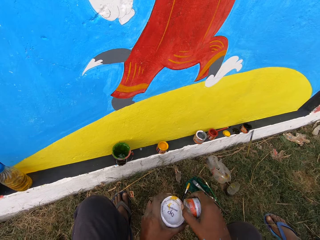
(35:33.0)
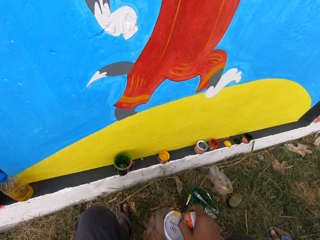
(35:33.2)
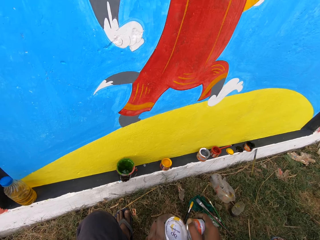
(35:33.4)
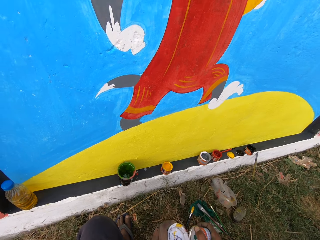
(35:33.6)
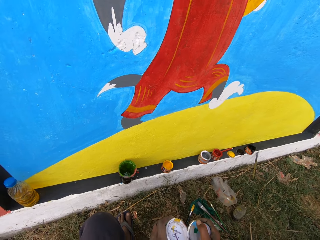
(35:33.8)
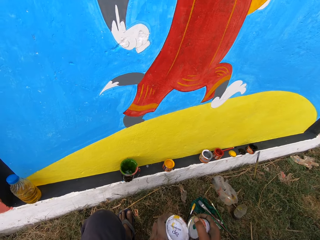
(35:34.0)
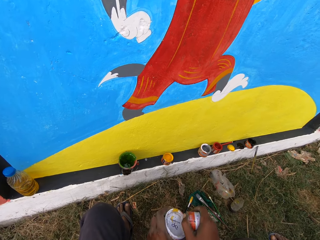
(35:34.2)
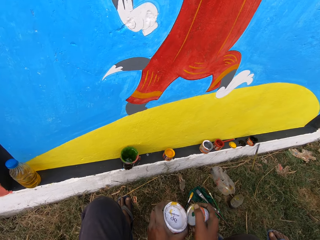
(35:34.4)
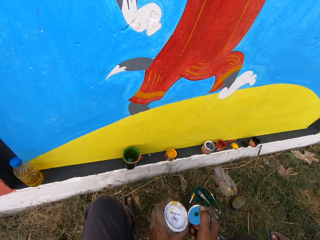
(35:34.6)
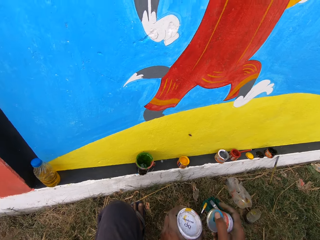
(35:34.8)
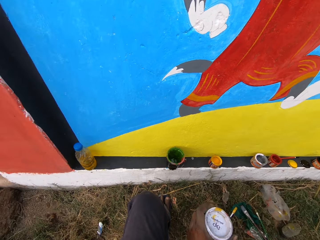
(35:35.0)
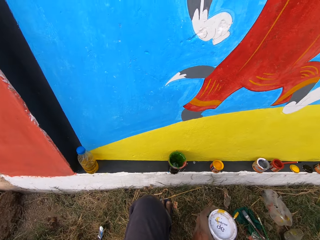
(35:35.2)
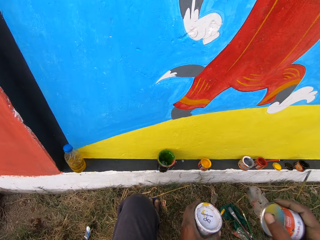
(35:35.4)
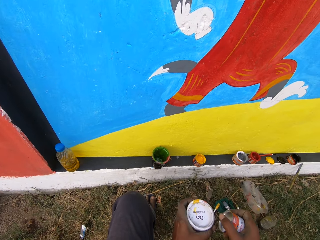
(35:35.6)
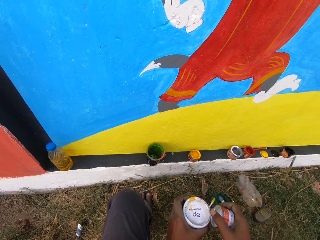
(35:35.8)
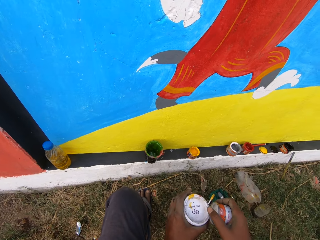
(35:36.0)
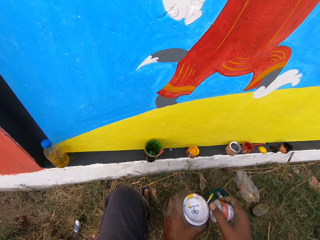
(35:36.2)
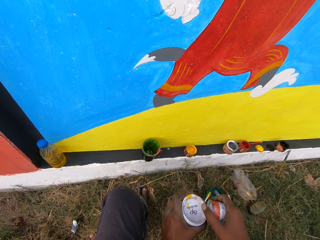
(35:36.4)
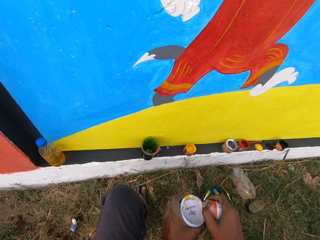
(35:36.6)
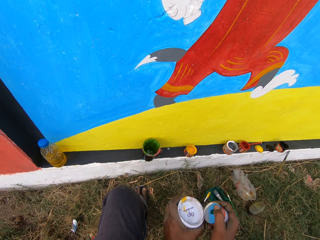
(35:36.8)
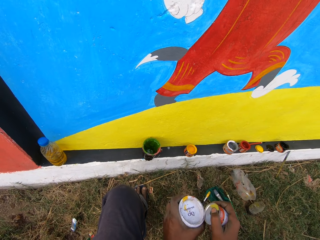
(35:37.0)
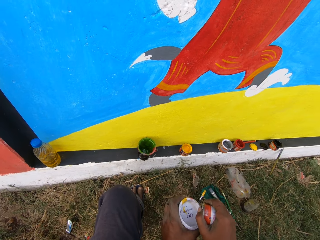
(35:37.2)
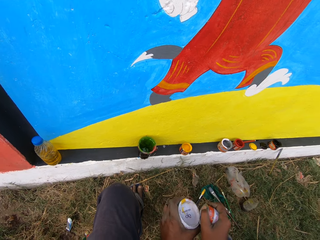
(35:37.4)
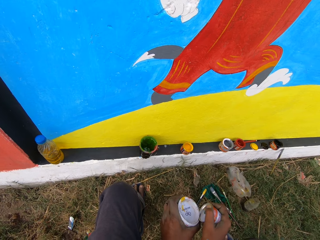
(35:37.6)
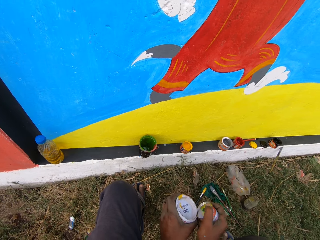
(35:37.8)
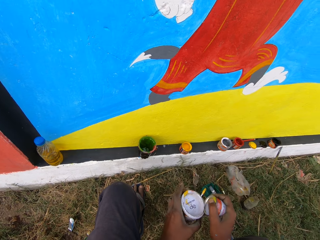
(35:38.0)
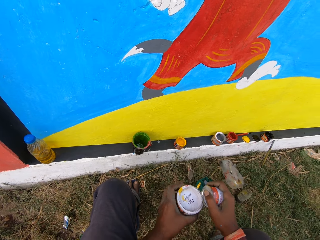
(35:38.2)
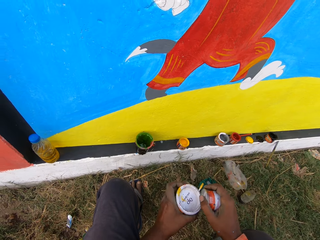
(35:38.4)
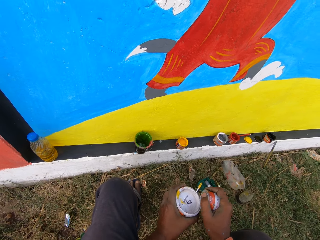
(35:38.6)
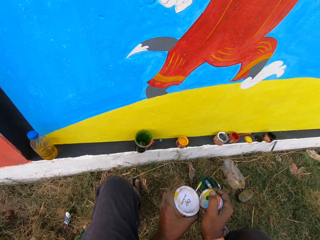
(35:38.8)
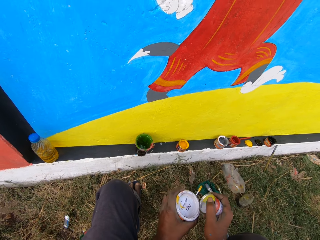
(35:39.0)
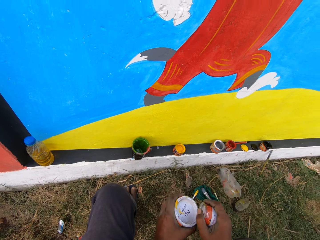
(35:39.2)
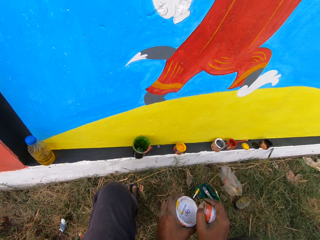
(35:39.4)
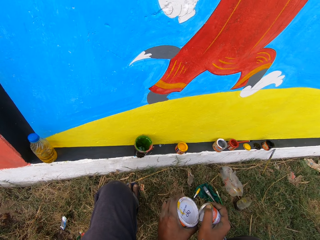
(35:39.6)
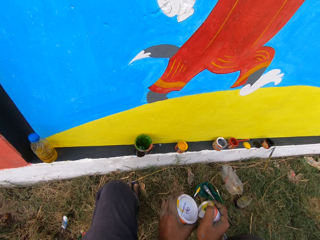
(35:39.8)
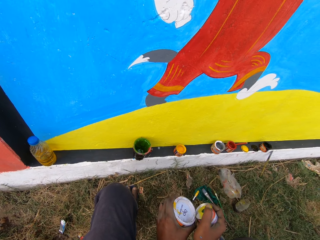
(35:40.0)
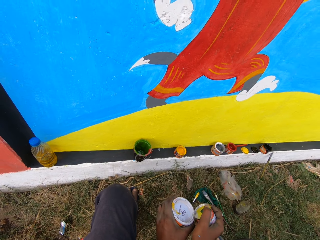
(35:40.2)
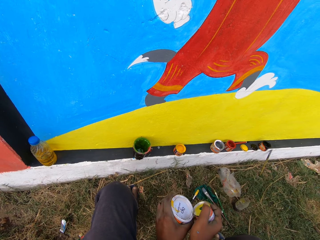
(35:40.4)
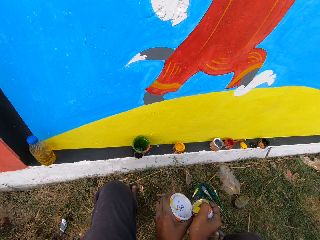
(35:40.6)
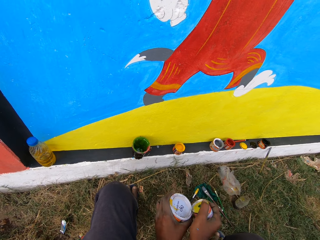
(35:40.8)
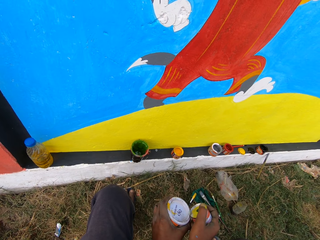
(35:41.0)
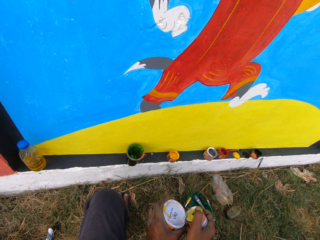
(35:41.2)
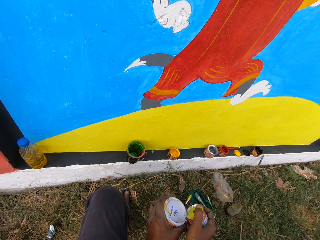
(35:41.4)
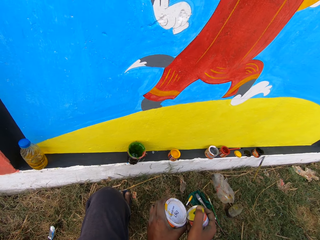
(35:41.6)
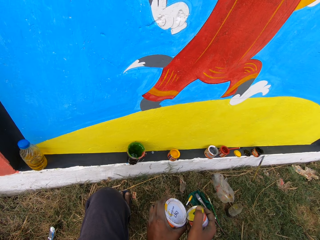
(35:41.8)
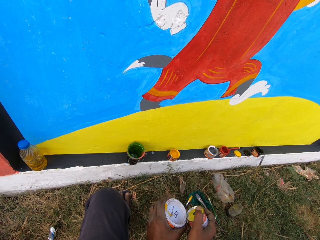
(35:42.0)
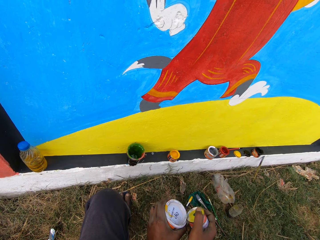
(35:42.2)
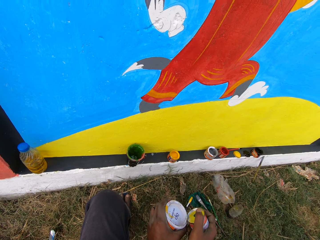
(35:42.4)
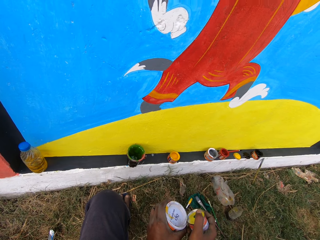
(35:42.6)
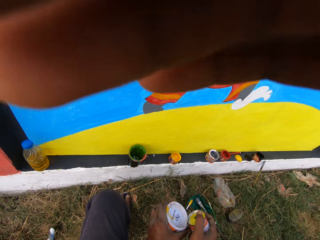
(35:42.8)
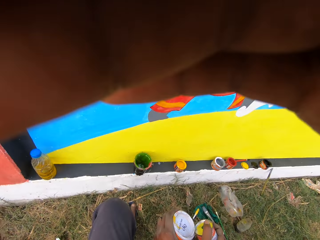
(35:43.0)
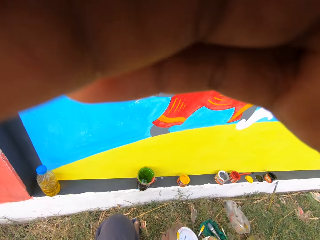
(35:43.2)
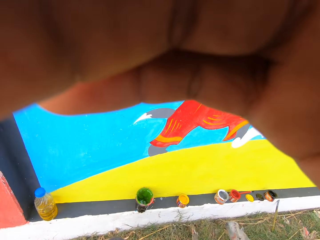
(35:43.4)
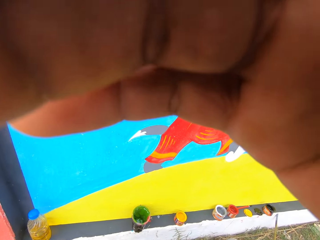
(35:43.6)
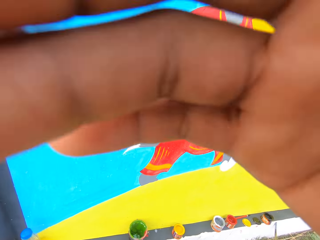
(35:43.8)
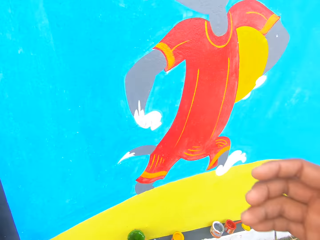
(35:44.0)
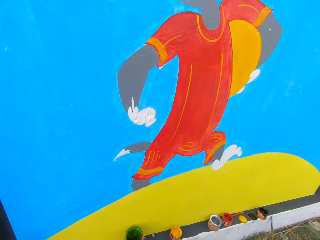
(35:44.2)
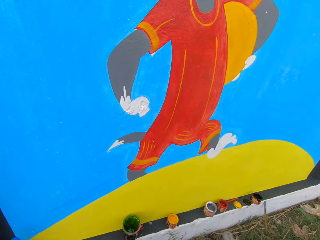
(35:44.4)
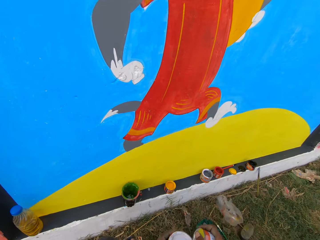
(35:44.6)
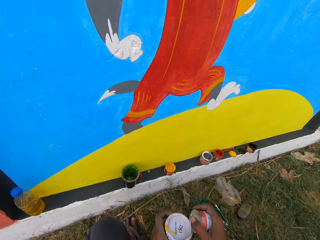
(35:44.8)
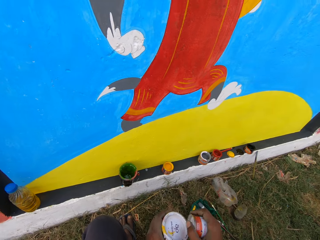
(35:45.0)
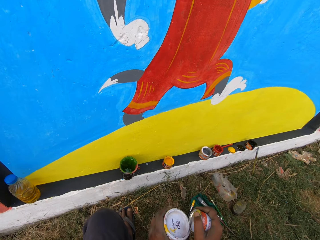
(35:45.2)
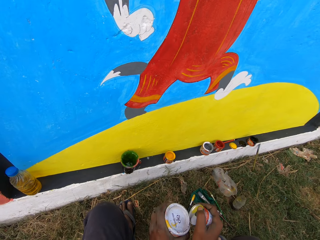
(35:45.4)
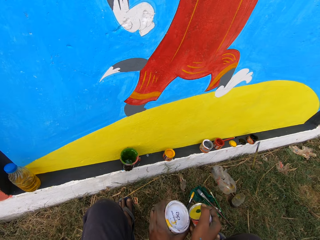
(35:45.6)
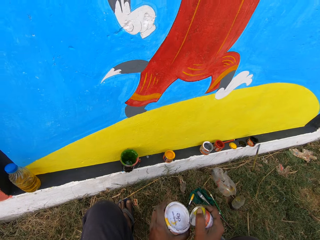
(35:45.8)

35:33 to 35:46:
The camera wearer tries to open a paint can with another can. They talk to a man. The man talks to the camera wearer. The man adjusts the camera for the camera wearer. The camera wearer talks with the man.

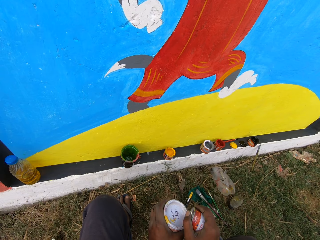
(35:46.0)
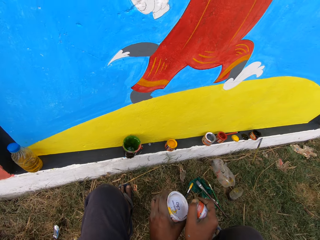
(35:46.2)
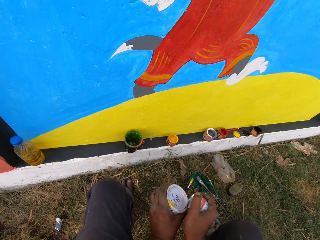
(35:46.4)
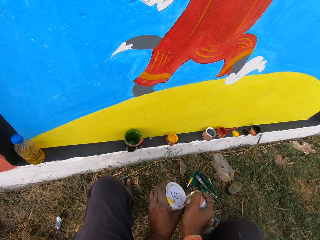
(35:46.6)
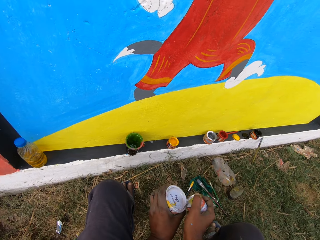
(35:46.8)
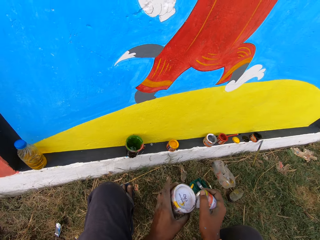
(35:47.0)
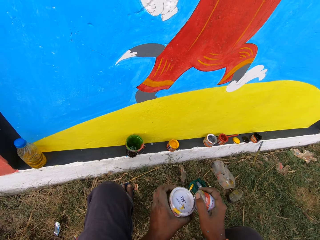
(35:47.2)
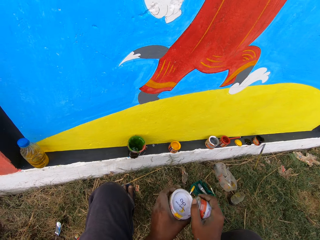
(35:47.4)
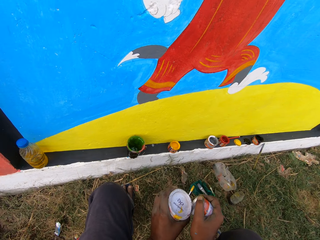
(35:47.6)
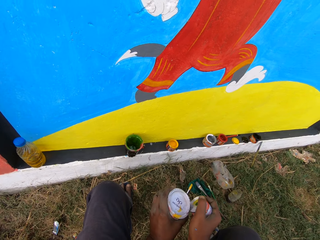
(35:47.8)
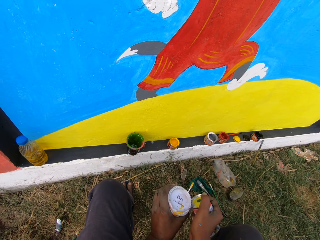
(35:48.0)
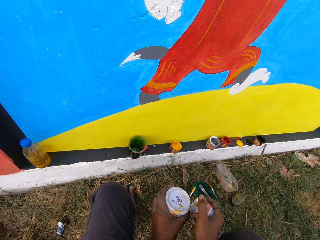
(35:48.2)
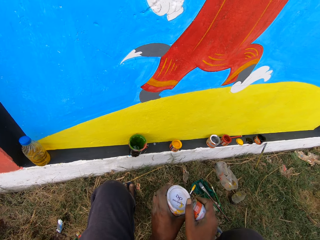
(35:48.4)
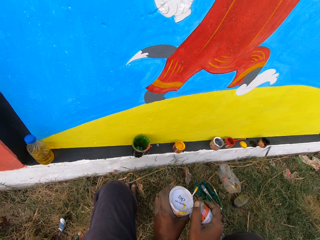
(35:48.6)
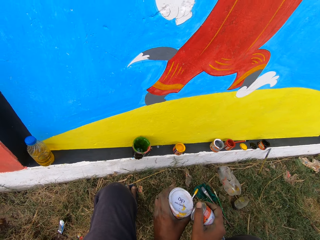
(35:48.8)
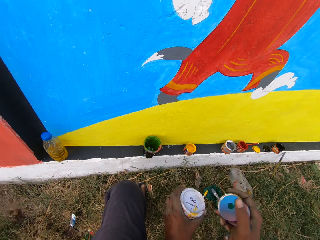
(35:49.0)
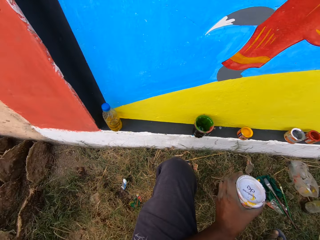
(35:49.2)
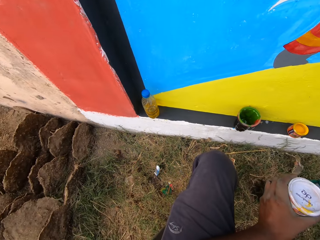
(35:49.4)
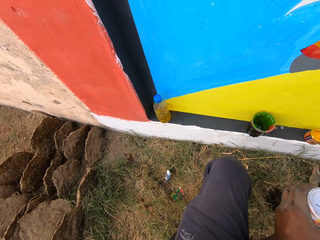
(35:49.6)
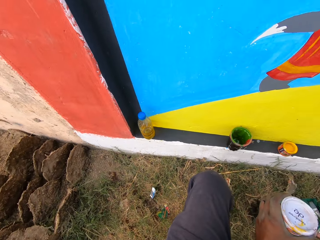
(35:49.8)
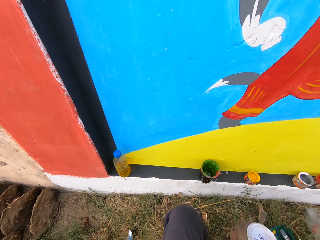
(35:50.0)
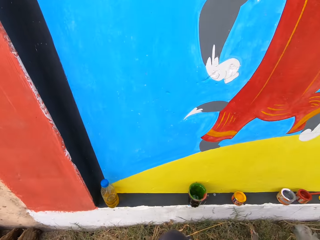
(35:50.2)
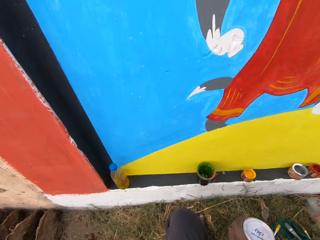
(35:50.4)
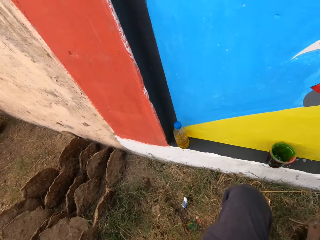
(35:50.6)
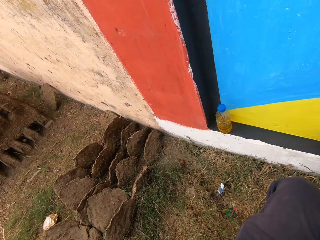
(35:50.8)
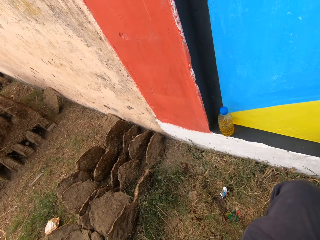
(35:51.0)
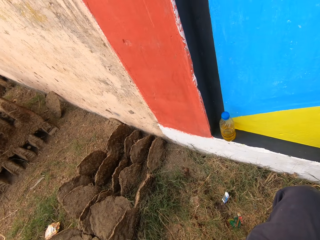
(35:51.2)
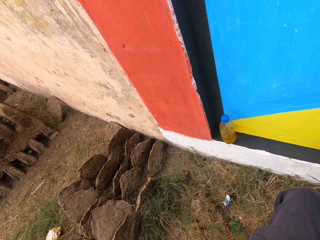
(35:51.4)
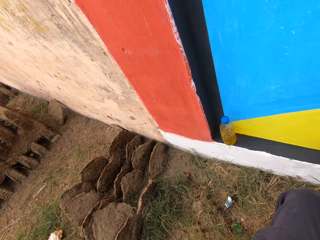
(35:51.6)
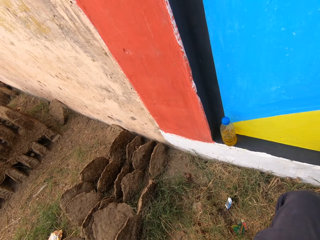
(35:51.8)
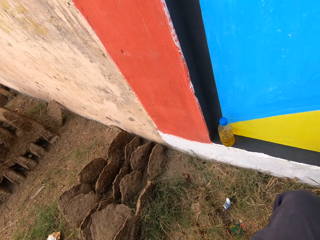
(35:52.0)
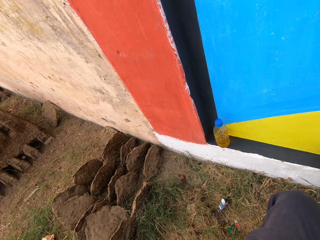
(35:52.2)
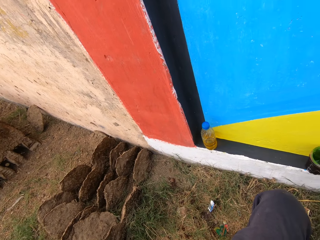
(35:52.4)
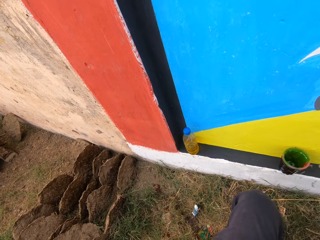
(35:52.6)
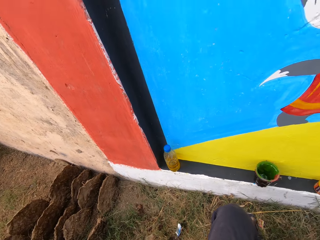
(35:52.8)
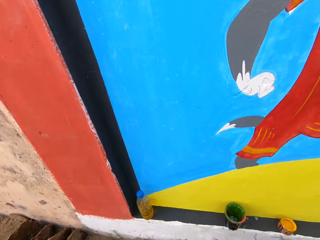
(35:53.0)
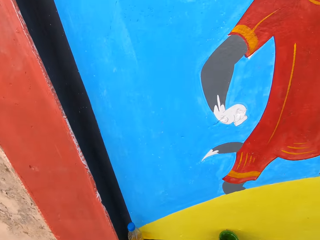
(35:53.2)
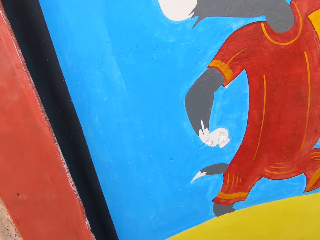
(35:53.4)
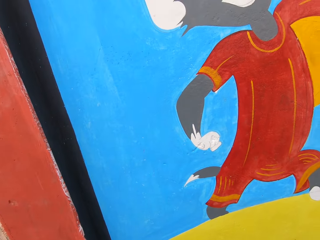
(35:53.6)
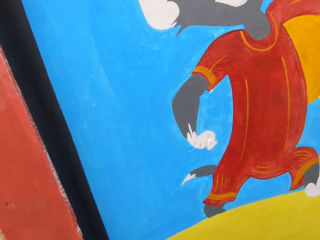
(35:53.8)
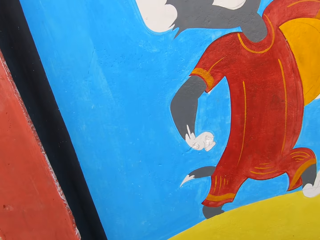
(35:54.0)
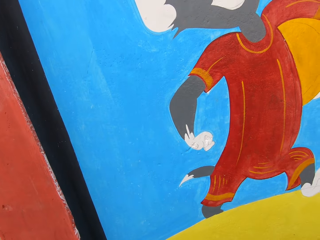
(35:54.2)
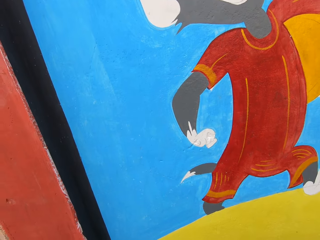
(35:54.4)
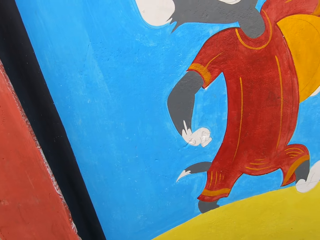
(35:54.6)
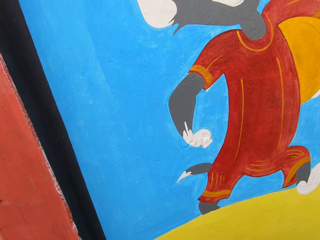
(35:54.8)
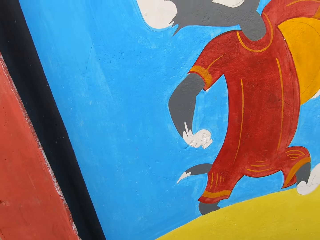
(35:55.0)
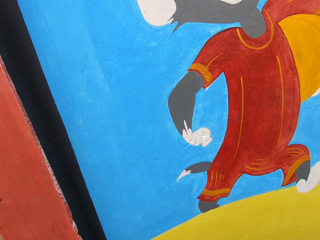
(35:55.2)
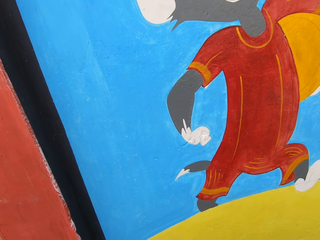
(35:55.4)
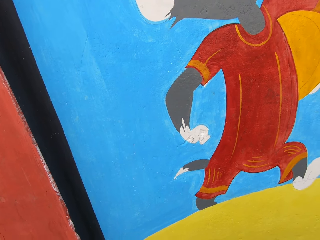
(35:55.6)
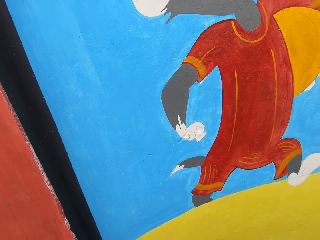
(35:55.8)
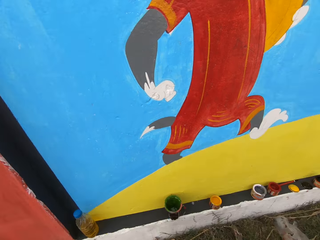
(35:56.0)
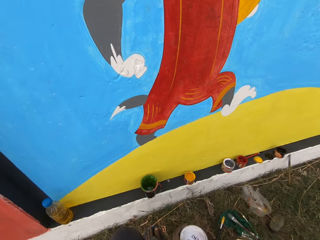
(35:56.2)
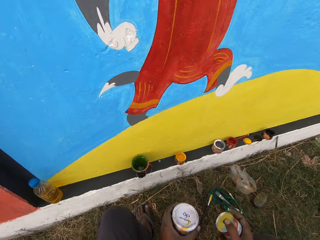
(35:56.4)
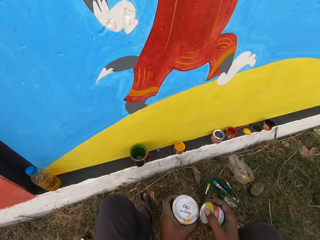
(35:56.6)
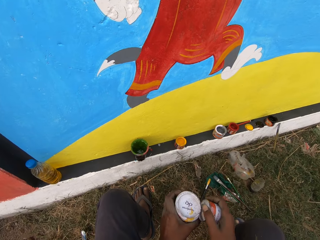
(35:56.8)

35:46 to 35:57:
The camera wearer opens the paint can with another can. They talk with a man.
